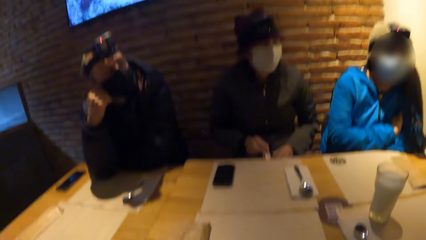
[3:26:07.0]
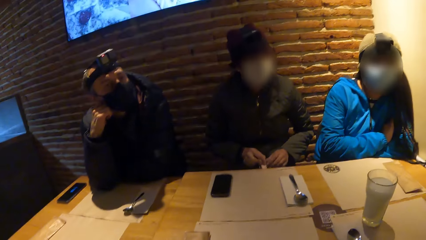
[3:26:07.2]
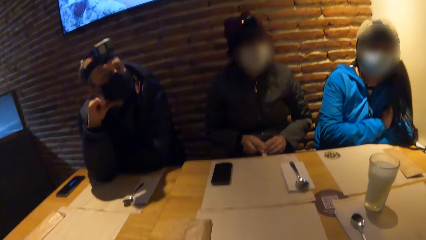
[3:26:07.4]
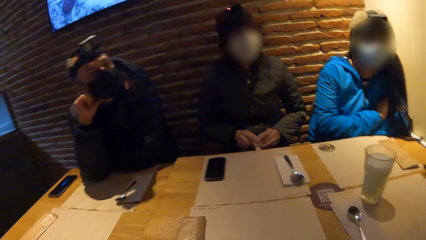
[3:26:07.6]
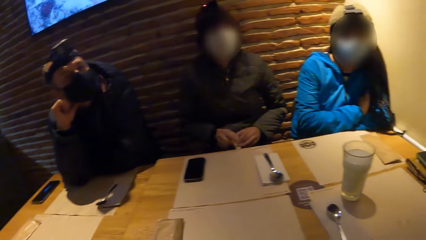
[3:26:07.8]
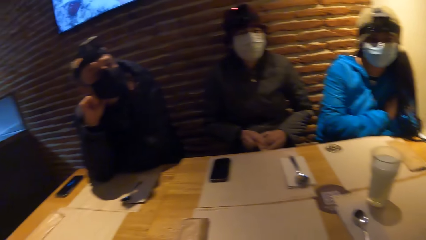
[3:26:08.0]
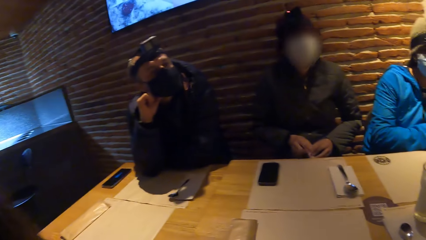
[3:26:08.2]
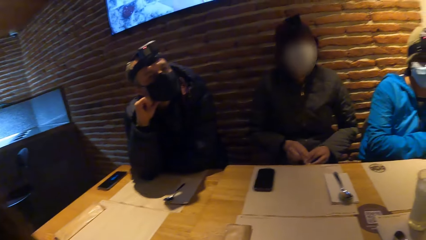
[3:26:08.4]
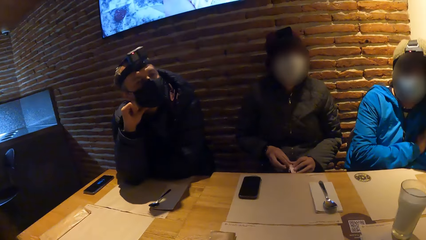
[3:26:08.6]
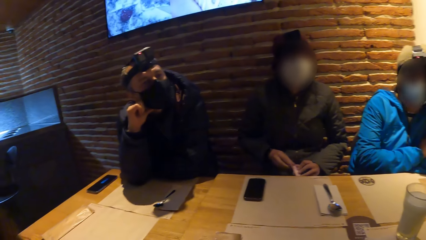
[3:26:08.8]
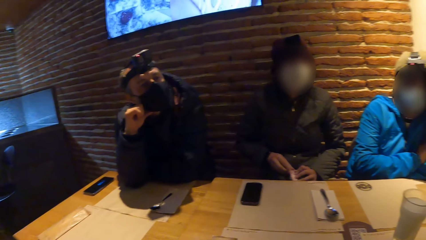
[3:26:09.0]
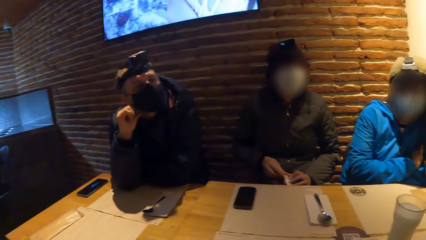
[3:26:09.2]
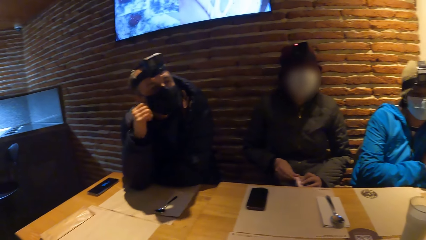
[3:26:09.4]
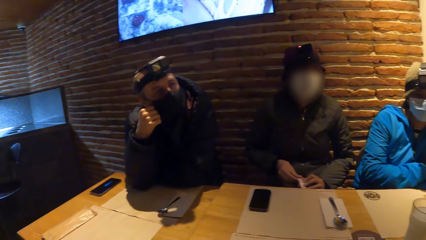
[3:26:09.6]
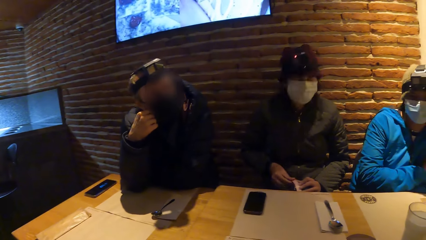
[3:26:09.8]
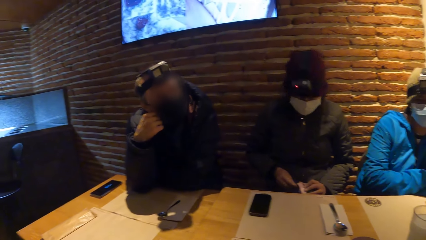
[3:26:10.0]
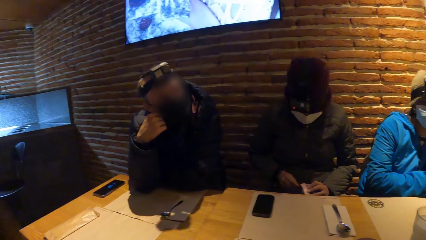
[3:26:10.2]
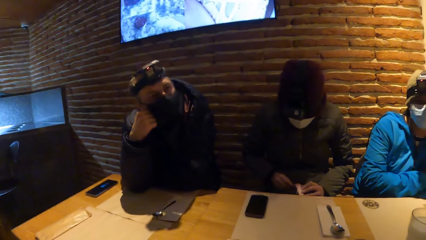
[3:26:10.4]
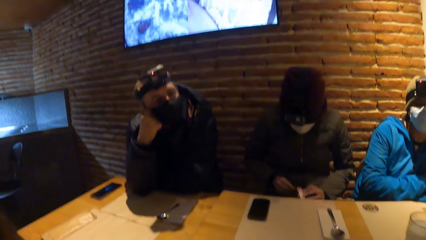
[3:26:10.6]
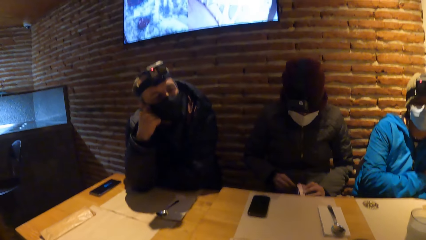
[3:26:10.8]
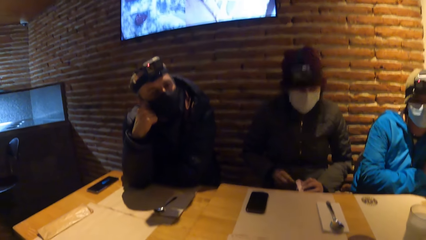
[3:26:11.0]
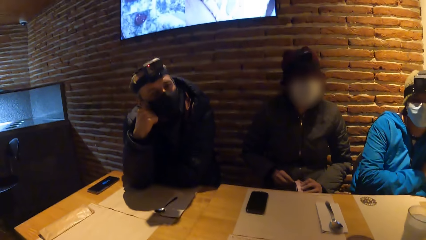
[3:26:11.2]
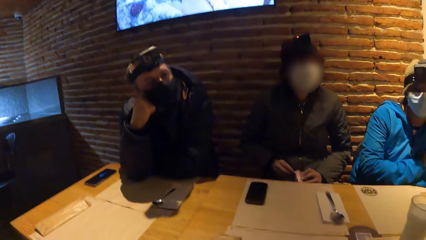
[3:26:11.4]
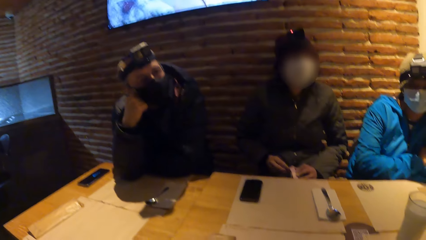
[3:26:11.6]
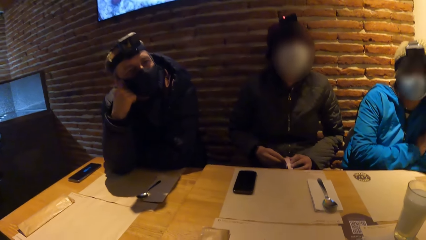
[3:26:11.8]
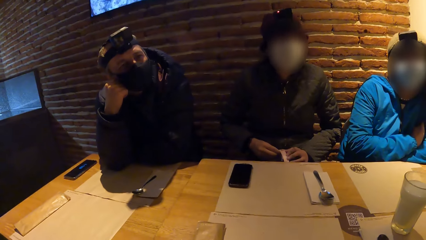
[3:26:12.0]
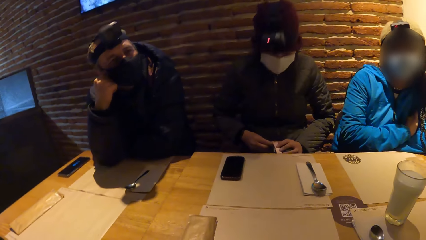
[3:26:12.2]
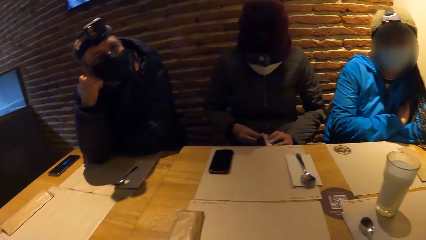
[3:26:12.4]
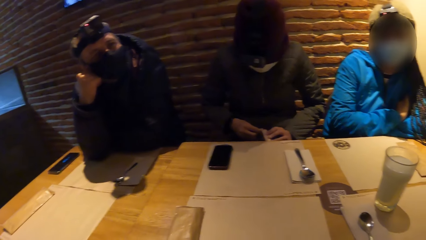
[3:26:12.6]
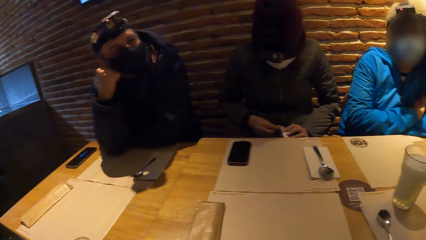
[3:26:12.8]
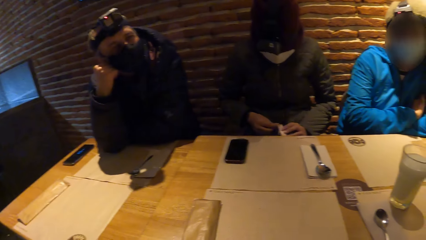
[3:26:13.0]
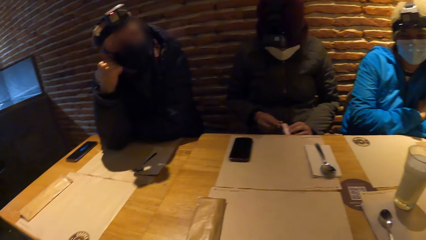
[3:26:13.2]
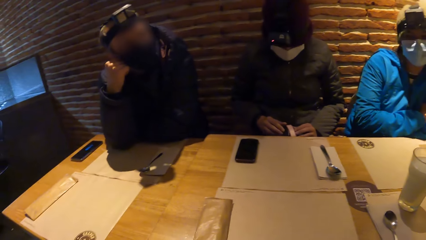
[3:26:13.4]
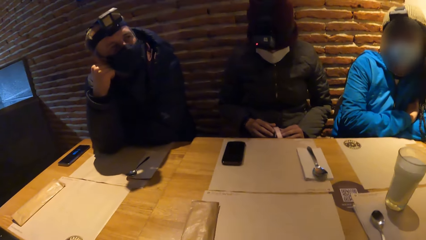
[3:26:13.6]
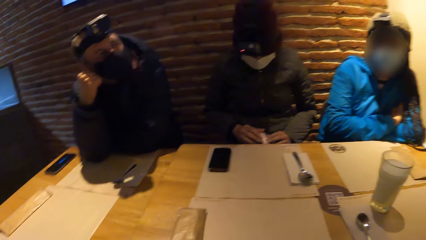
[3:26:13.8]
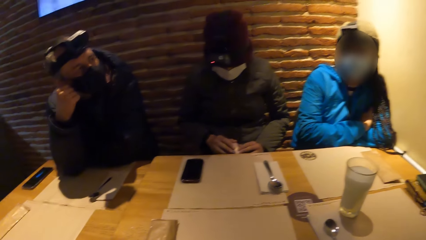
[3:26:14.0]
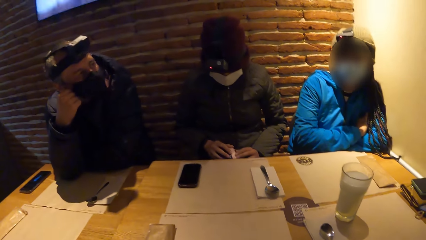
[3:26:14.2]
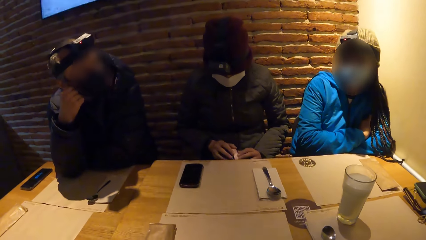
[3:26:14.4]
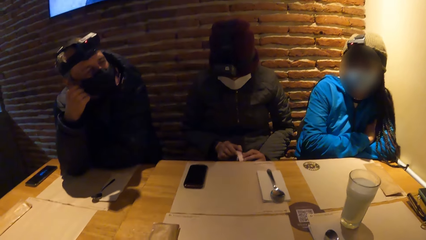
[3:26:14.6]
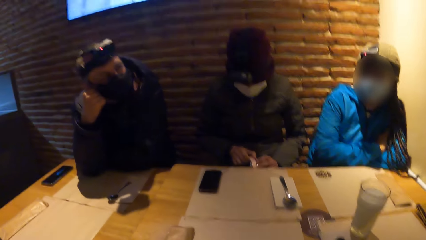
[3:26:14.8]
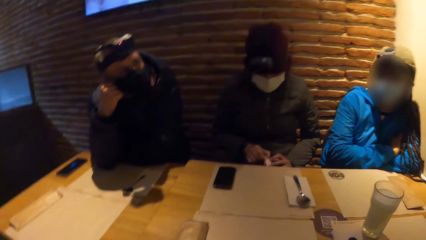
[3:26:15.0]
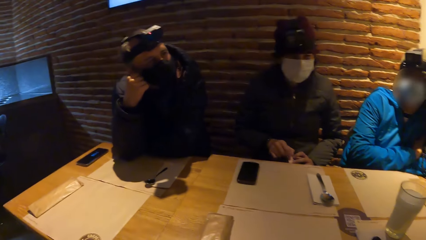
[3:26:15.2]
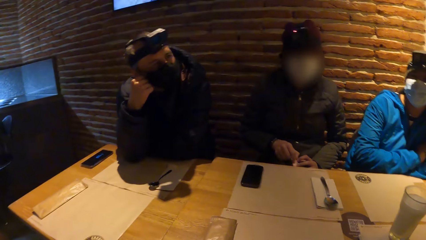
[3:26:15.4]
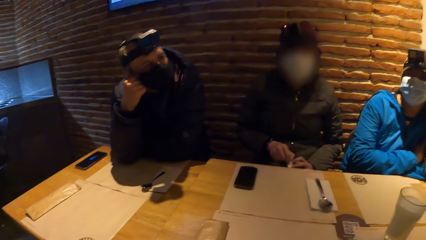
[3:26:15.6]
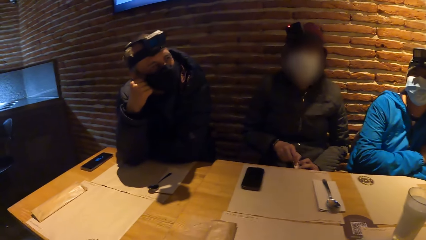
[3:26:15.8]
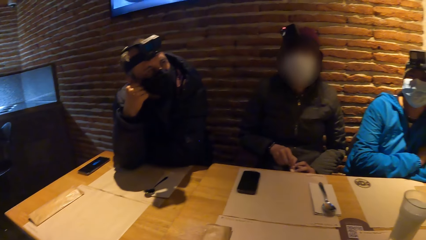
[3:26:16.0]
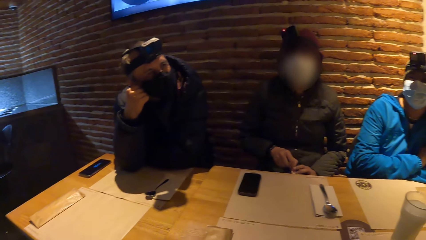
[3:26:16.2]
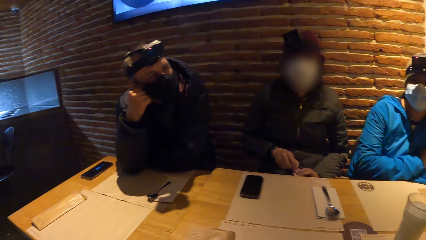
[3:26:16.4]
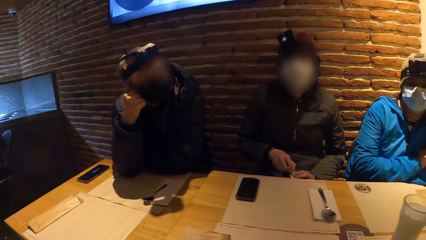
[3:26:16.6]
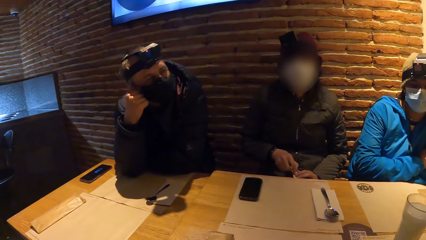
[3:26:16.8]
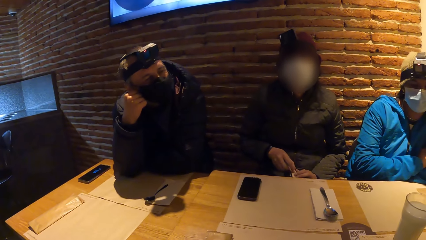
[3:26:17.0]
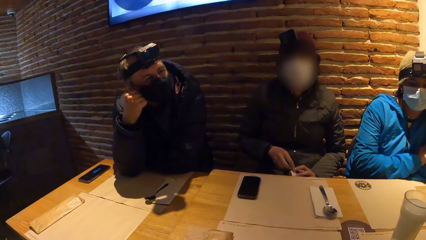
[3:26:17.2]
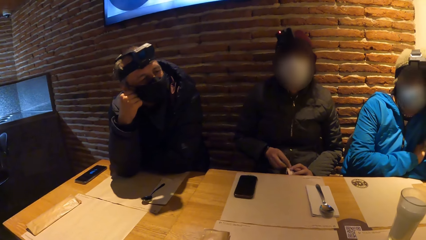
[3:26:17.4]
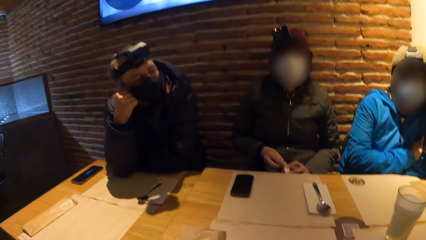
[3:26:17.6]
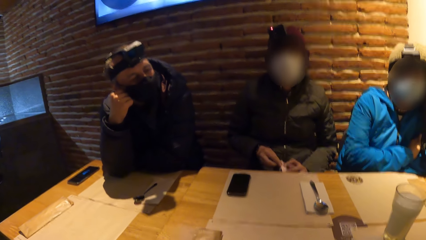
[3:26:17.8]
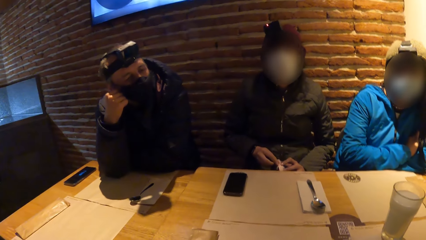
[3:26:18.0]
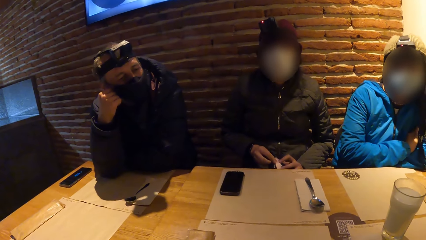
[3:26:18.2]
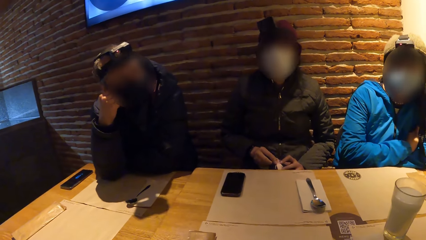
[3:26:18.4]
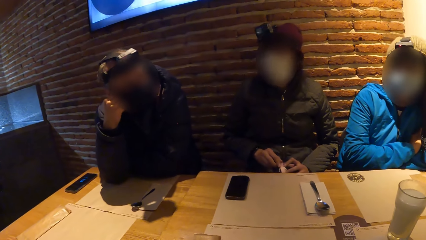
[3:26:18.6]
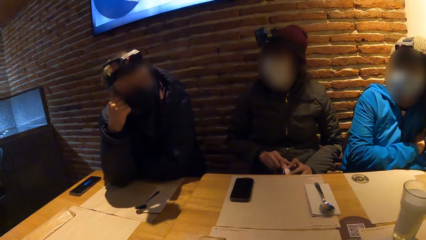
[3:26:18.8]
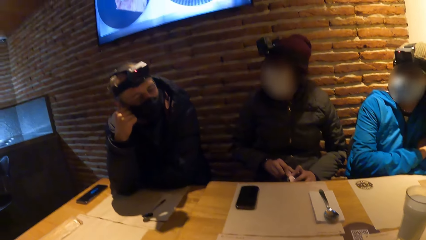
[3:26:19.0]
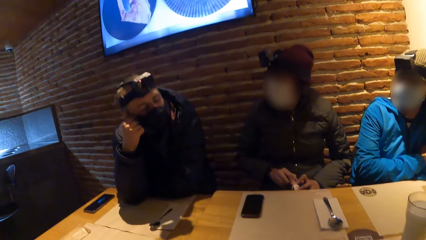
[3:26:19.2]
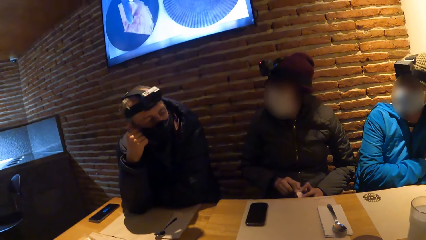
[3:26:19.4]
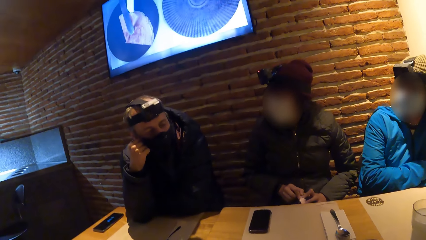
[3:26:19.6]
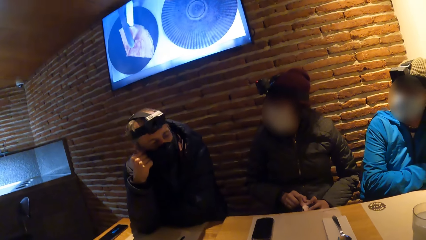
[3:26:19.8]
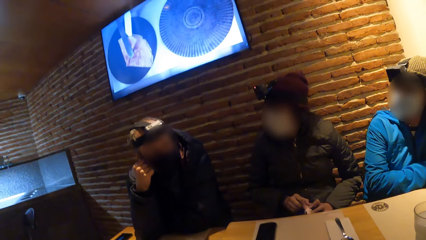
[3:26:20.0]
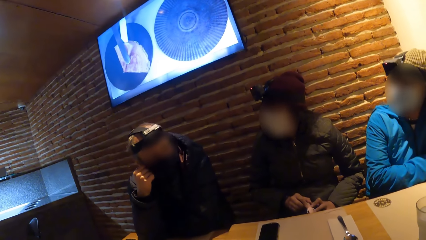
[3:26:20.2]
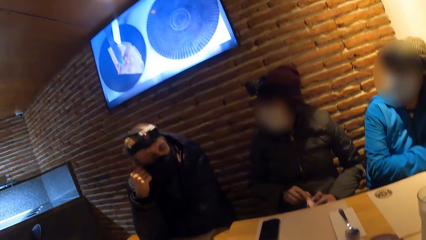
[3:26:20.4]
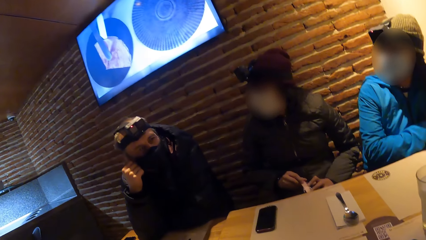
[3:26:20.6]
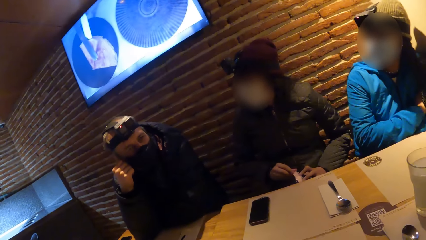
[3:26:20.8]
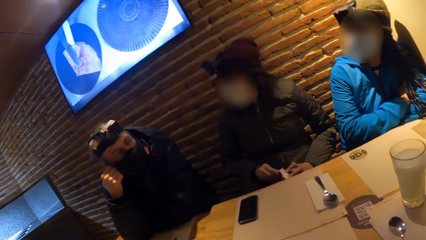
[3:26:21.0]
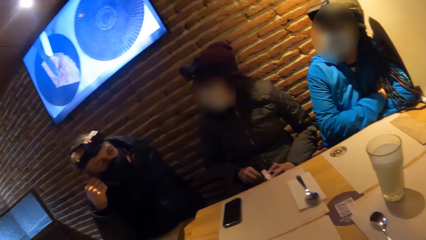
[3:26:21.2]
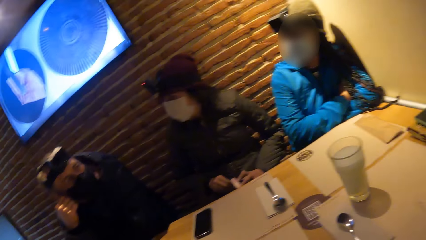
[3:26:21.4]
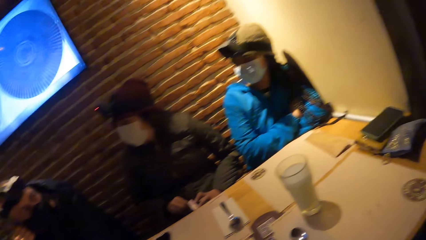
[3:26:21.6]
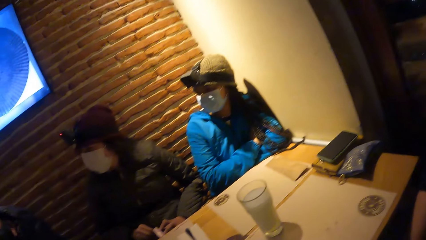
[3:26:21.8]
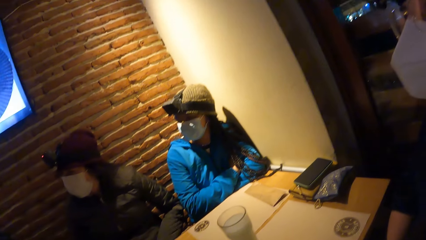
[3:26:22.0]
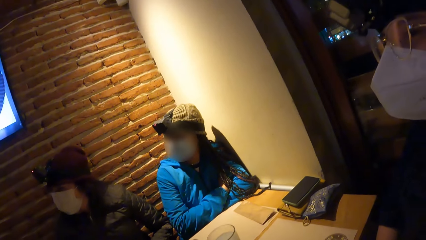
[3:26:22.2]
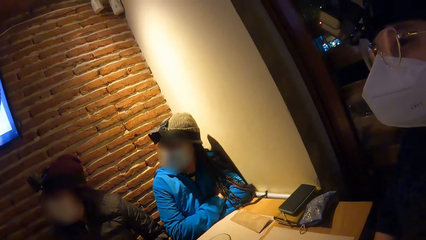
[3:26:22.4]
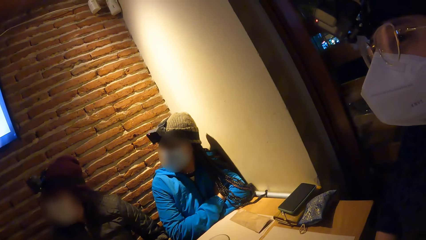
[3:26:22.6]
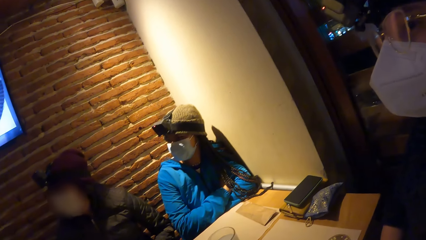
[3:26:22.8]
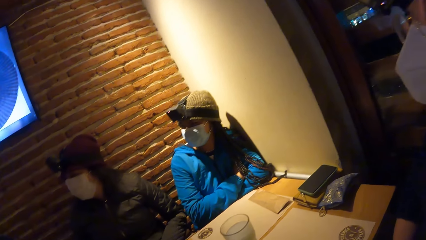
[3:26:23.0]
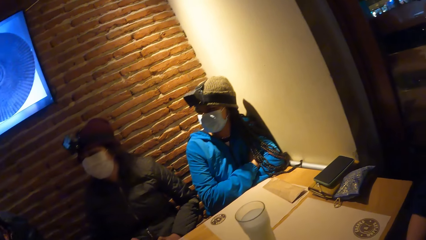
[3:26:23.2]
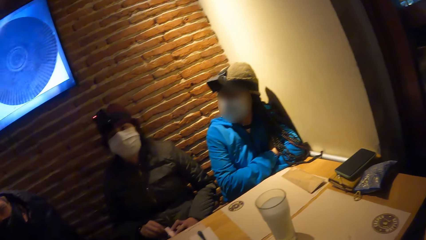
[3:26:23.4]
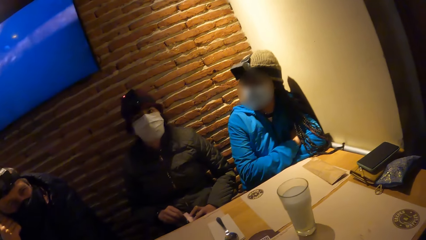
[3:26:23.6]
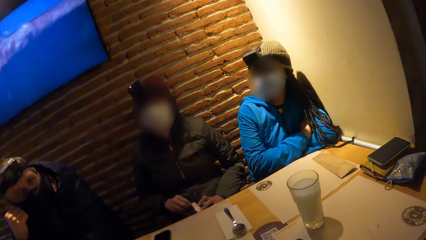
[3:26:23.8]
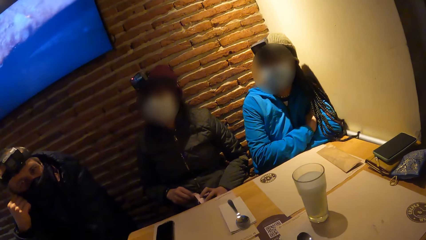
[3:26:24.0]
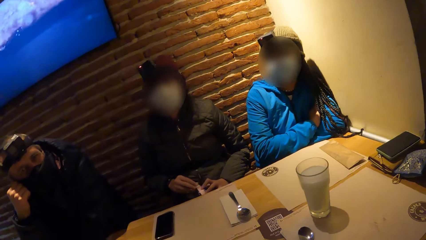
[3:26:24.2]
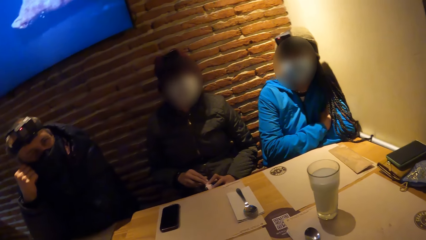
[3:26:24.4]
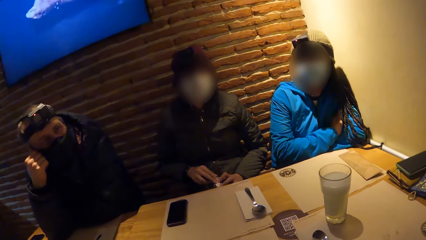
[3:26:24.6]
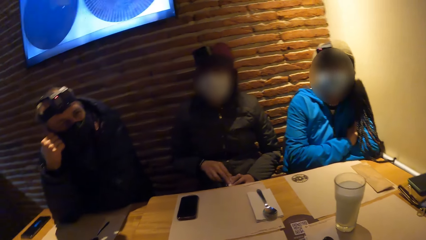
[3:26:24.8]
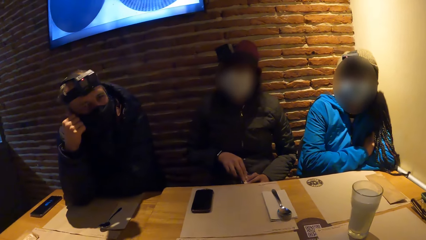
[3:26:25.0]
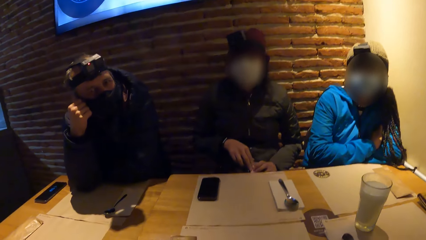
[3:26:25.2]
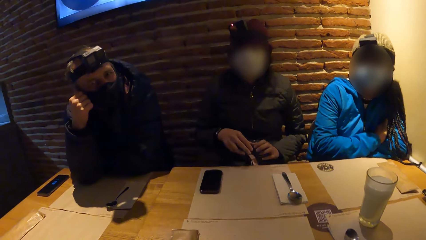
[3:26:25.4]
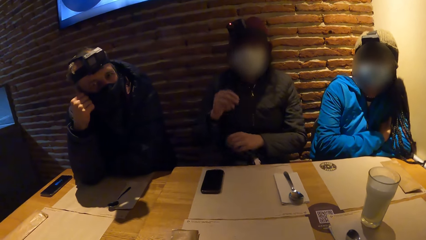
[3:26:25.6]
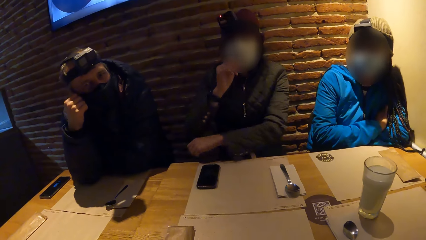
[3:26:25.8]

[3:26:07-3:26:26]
The camera wearer looks around.
